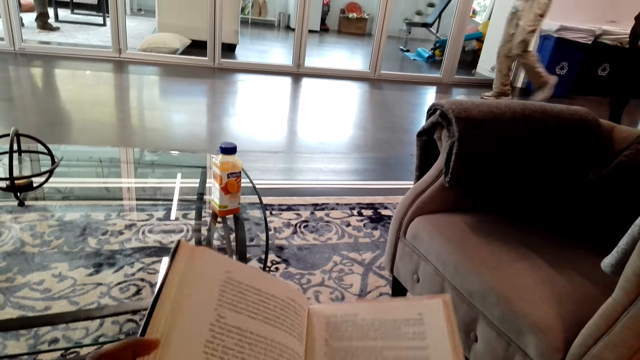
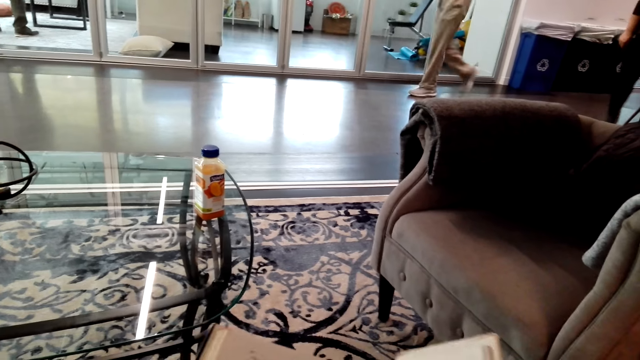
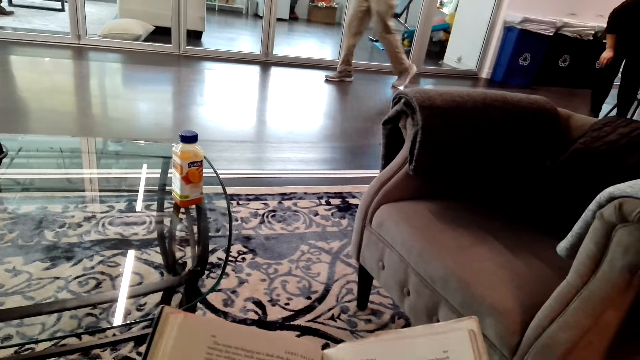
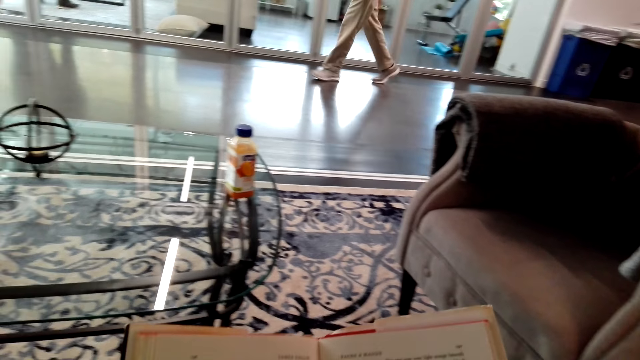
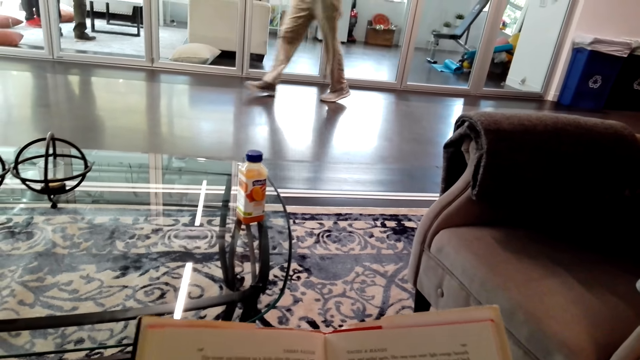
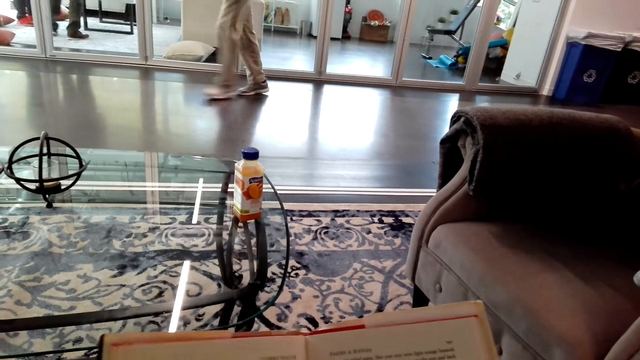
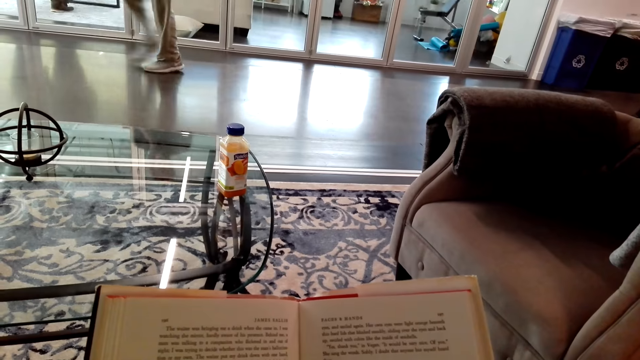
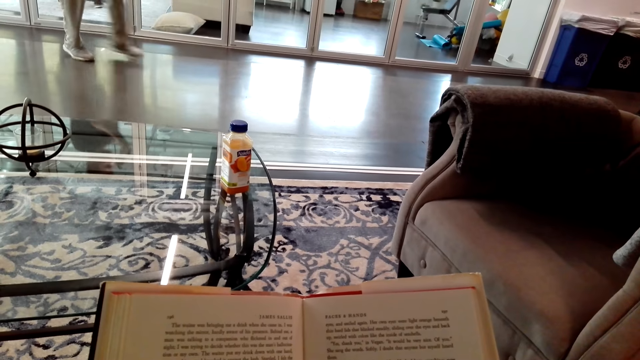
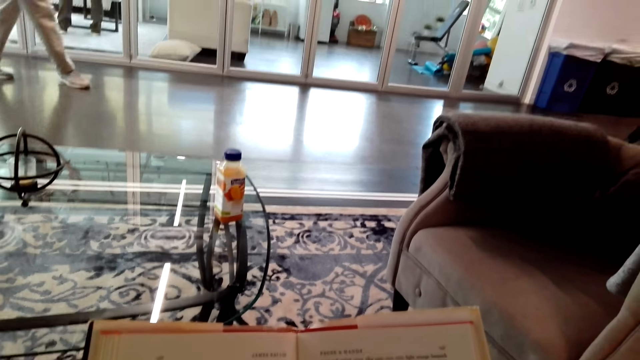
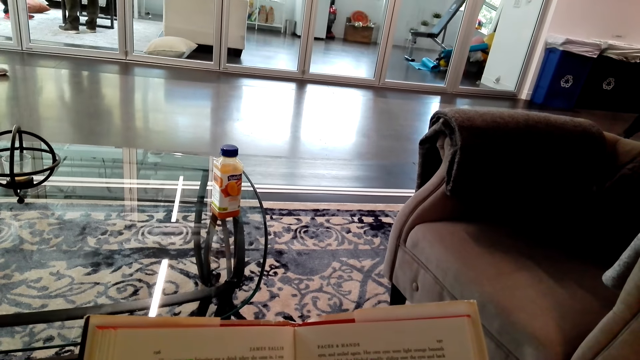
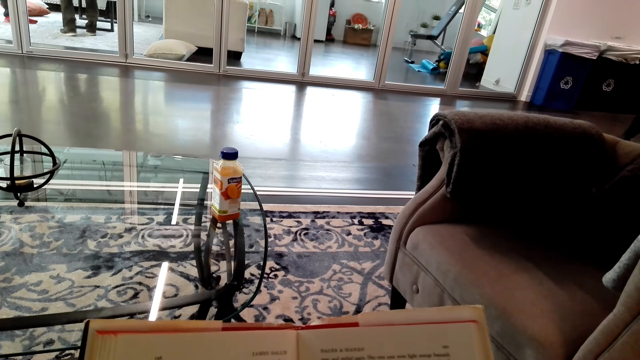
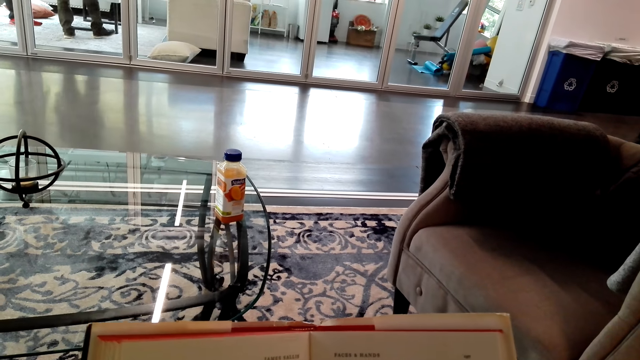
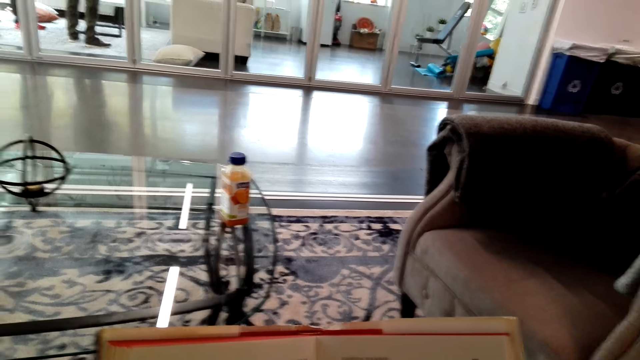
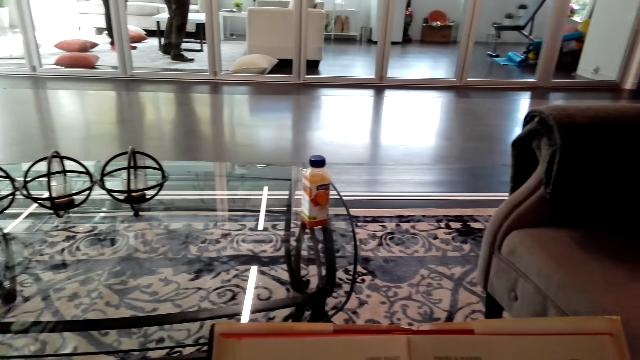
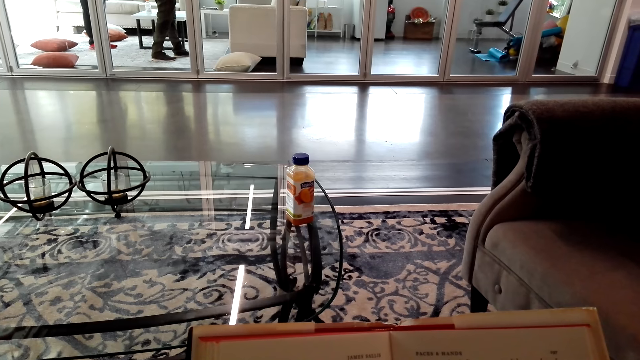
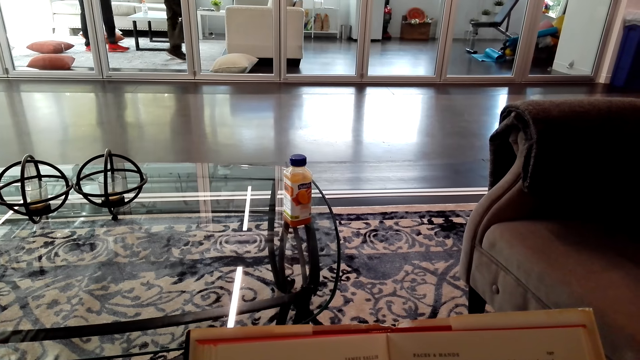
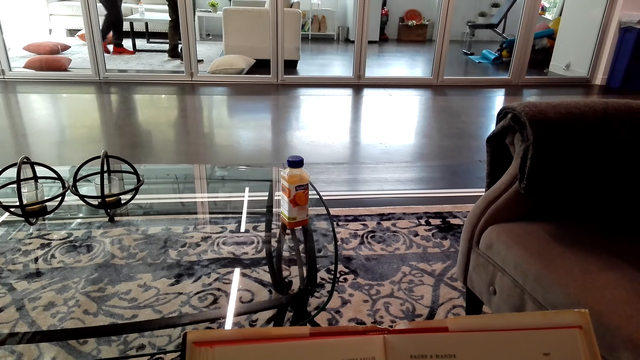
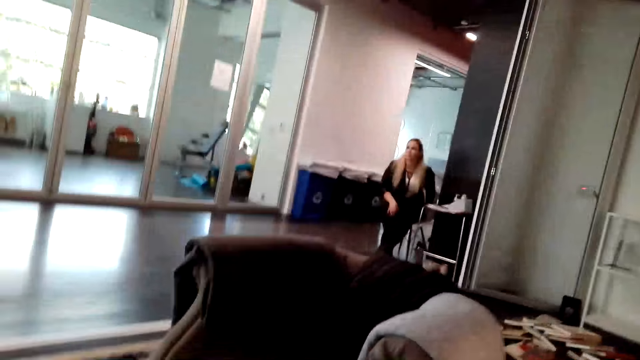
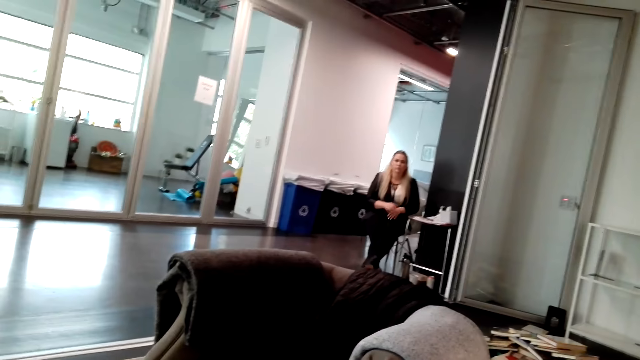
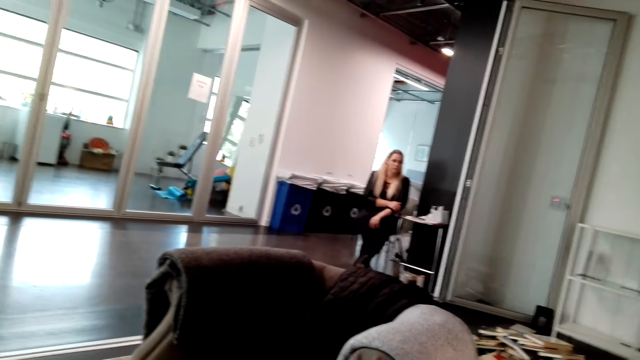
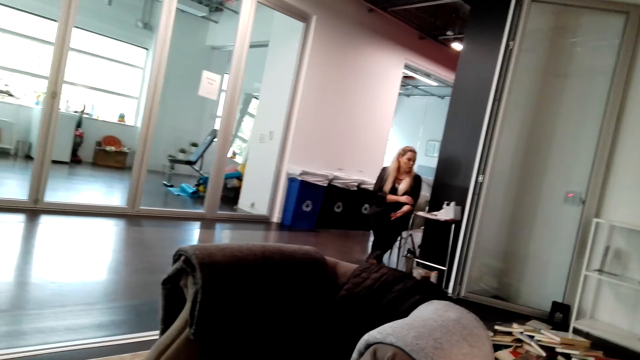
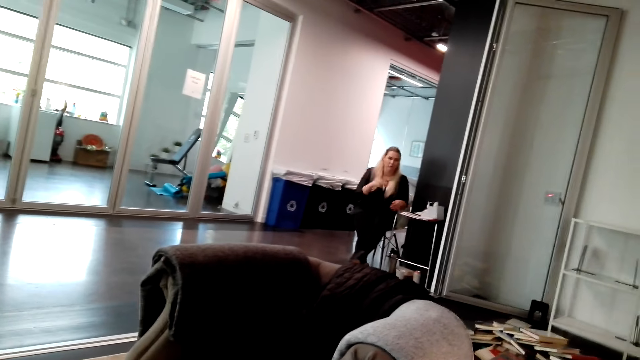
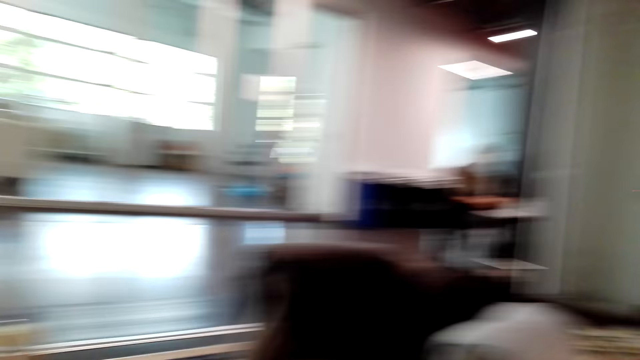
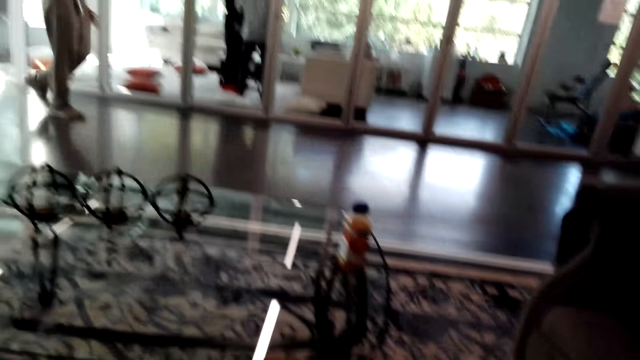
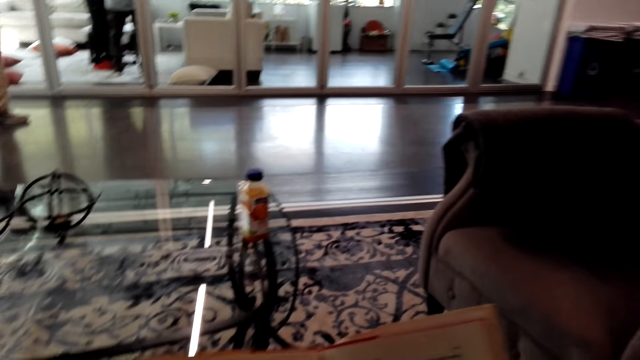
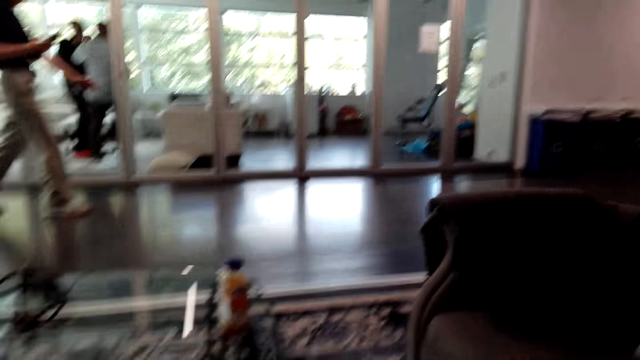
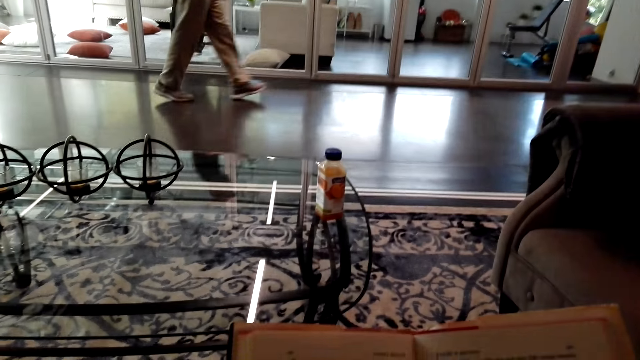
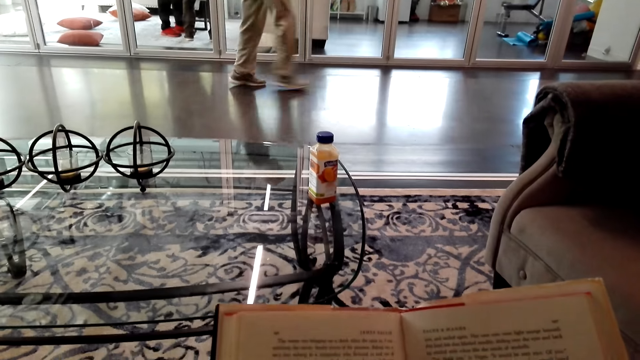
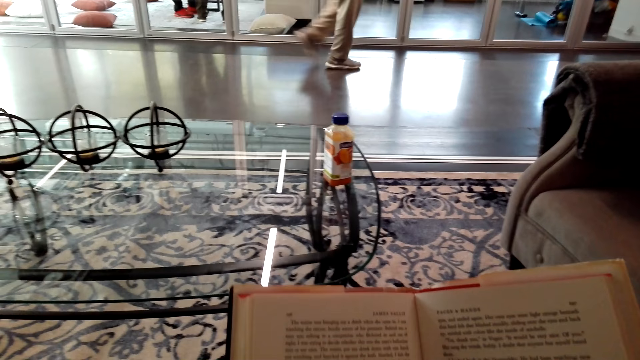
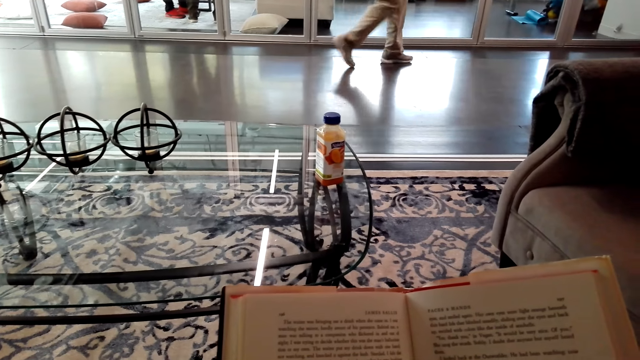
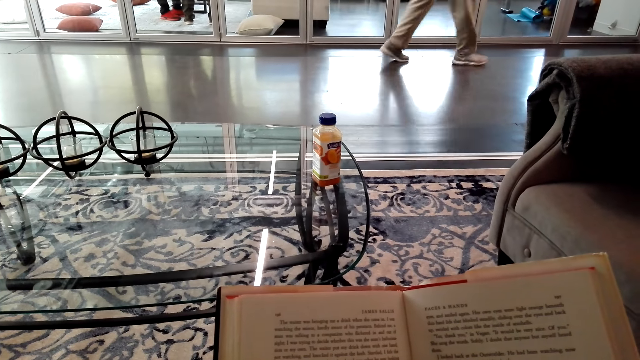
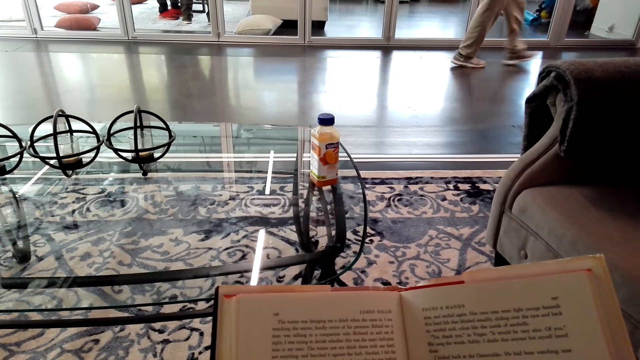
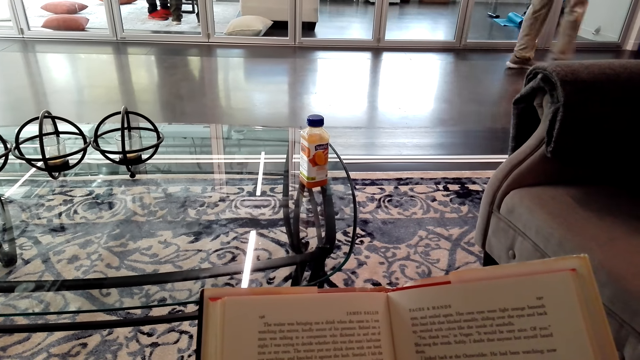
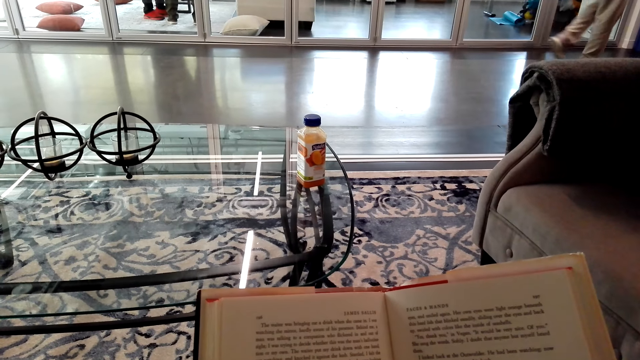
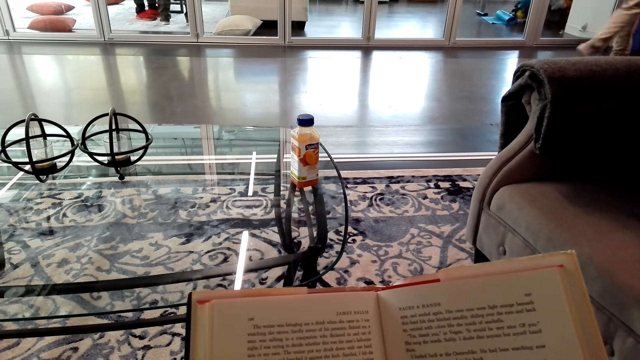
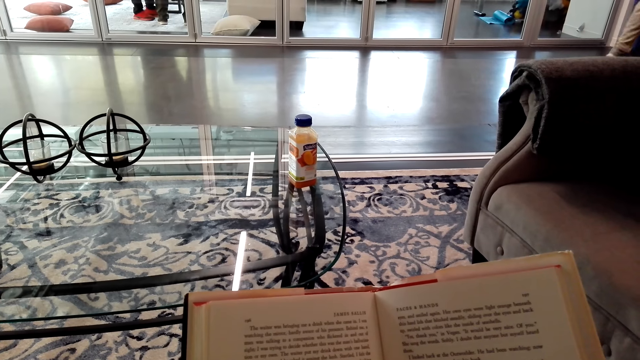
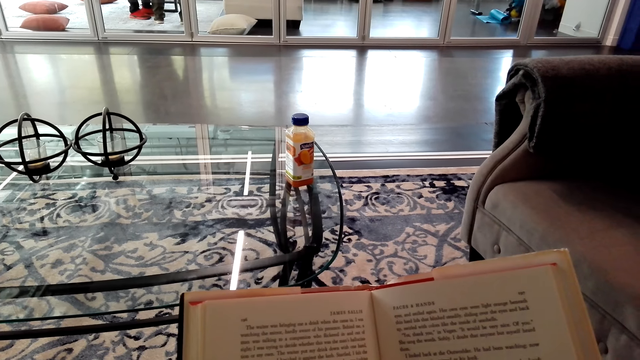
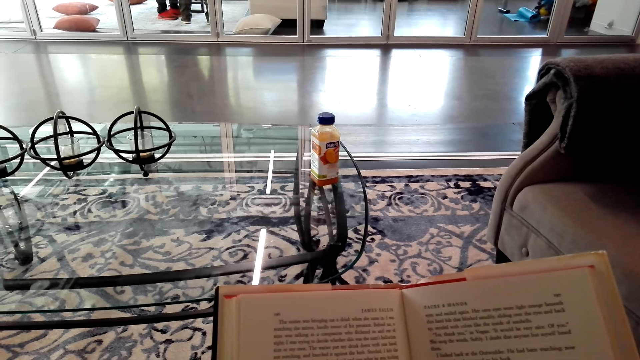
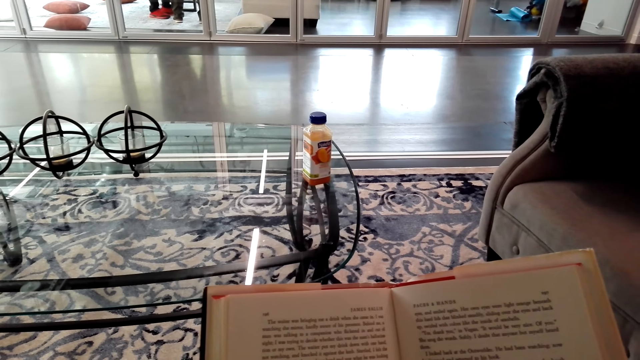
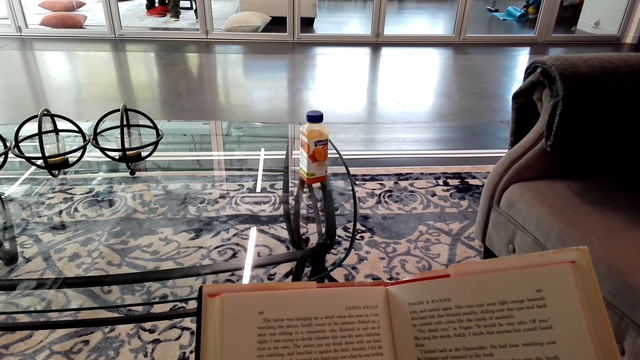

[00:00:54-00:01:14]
The camera wearer flips the pages. They read the book. They hold the book. They turn to the side. A man sits beside a wall. The camera wearer talks to a lady. They look at the lady. They turn to the side. Another man walks around. The camera wearer holds the book. They read the book.
